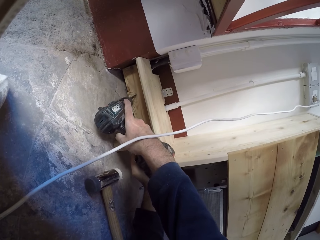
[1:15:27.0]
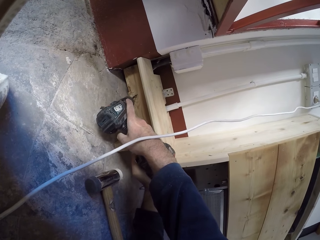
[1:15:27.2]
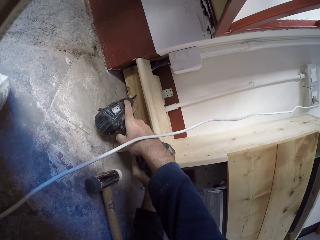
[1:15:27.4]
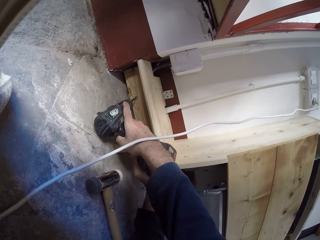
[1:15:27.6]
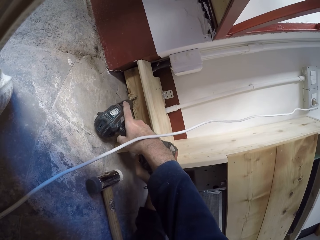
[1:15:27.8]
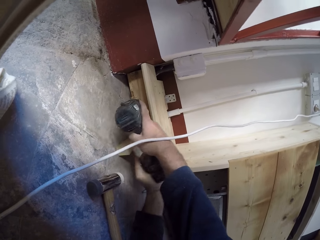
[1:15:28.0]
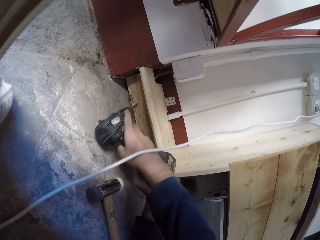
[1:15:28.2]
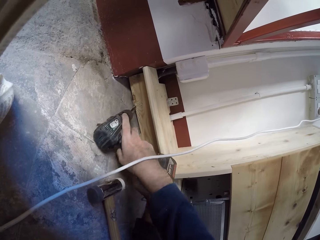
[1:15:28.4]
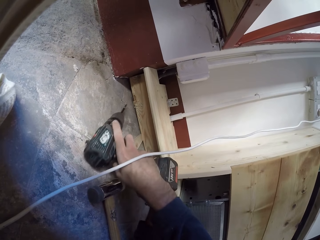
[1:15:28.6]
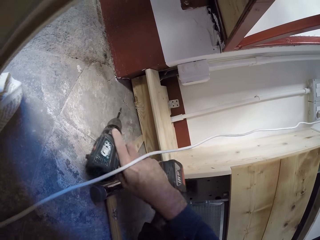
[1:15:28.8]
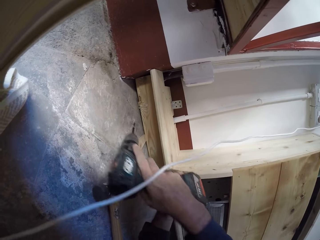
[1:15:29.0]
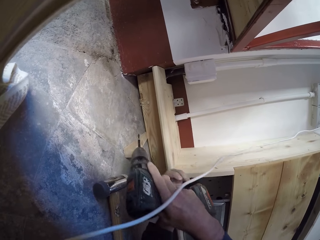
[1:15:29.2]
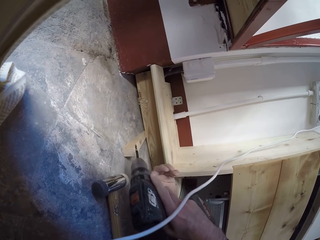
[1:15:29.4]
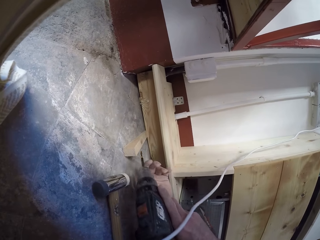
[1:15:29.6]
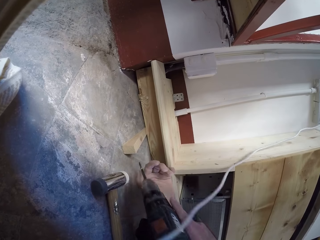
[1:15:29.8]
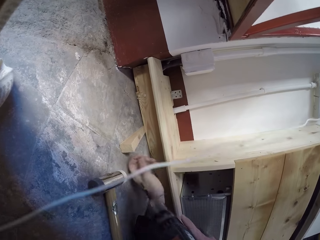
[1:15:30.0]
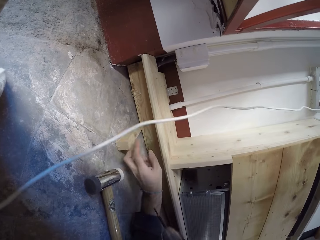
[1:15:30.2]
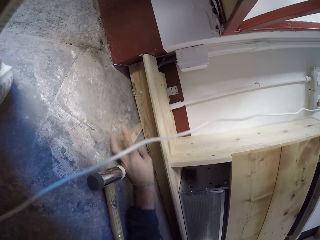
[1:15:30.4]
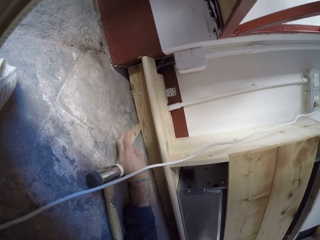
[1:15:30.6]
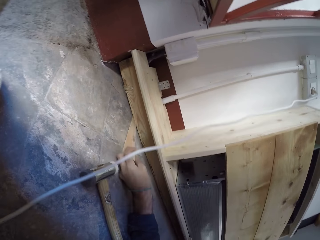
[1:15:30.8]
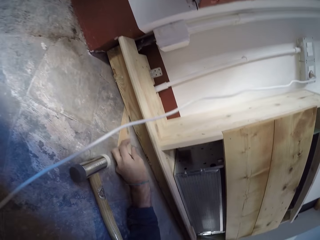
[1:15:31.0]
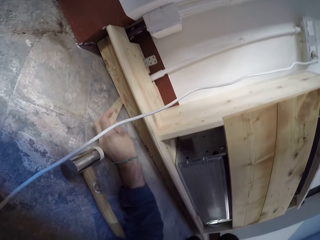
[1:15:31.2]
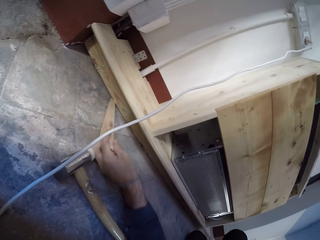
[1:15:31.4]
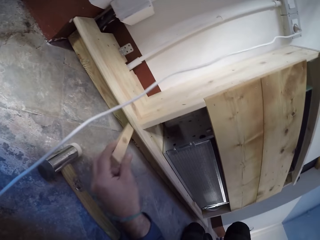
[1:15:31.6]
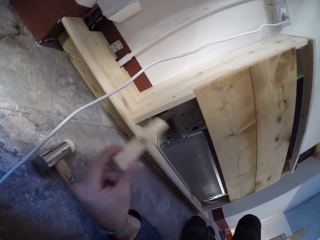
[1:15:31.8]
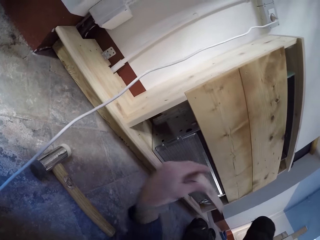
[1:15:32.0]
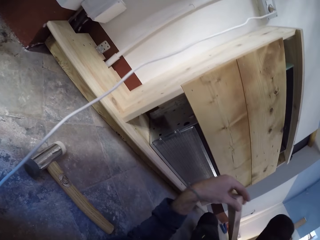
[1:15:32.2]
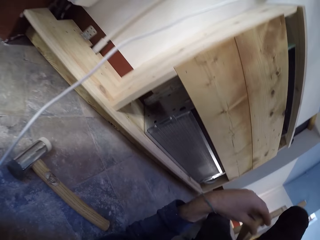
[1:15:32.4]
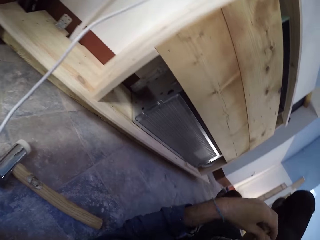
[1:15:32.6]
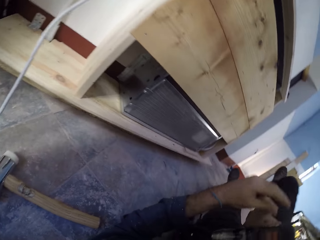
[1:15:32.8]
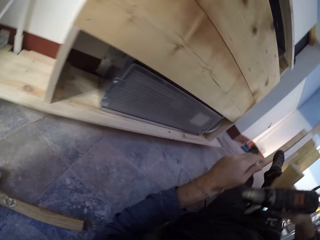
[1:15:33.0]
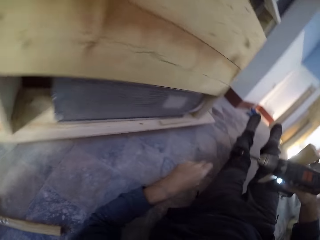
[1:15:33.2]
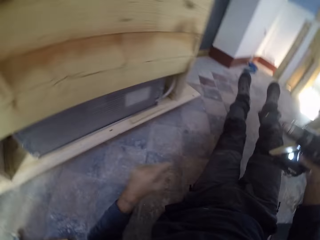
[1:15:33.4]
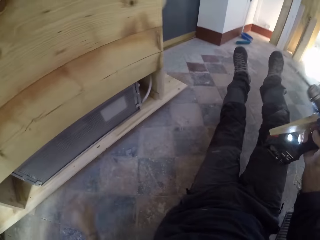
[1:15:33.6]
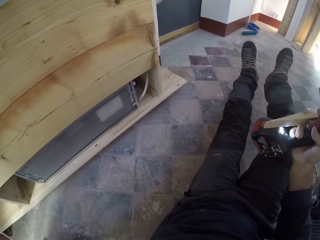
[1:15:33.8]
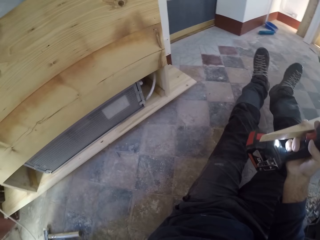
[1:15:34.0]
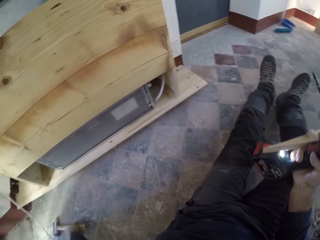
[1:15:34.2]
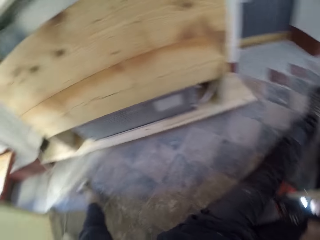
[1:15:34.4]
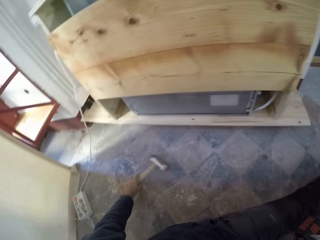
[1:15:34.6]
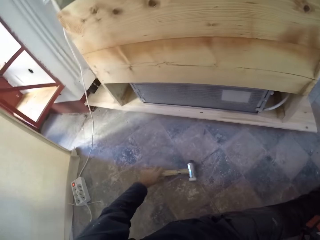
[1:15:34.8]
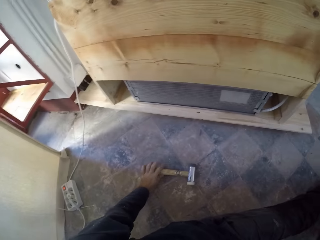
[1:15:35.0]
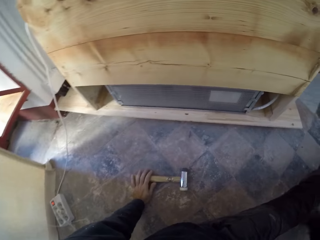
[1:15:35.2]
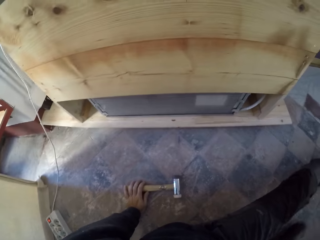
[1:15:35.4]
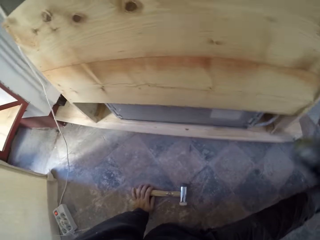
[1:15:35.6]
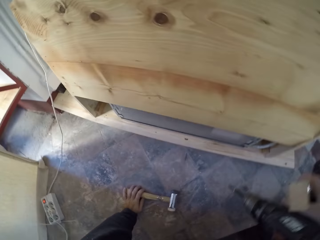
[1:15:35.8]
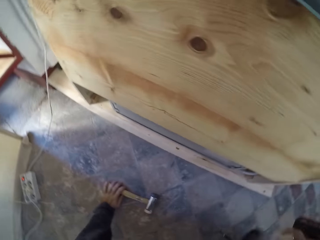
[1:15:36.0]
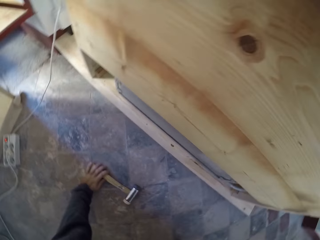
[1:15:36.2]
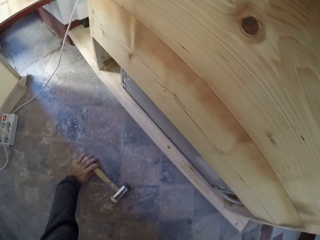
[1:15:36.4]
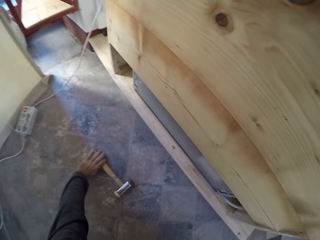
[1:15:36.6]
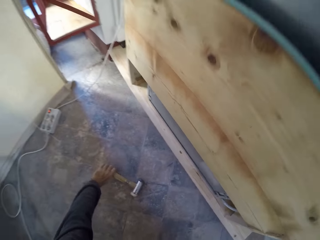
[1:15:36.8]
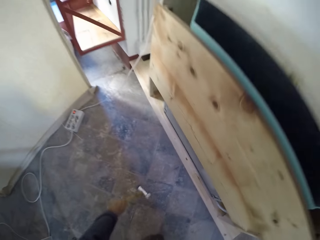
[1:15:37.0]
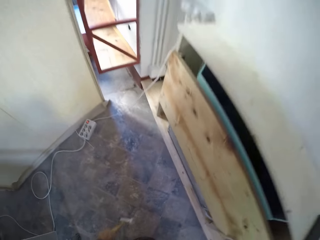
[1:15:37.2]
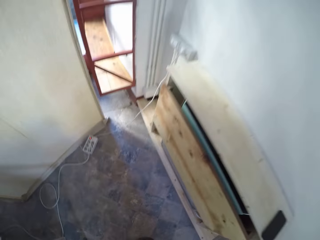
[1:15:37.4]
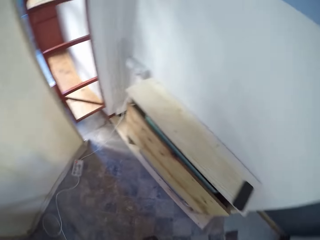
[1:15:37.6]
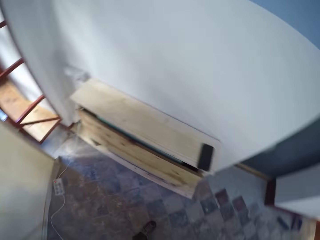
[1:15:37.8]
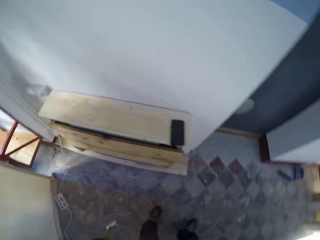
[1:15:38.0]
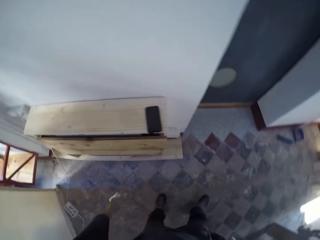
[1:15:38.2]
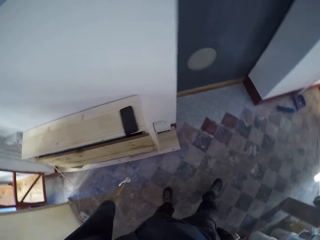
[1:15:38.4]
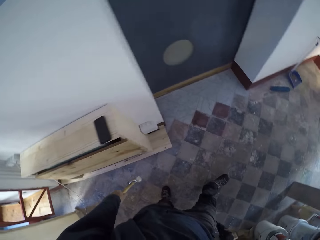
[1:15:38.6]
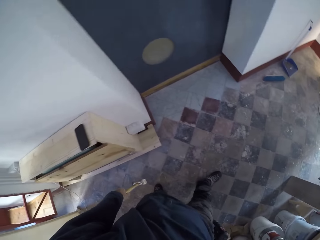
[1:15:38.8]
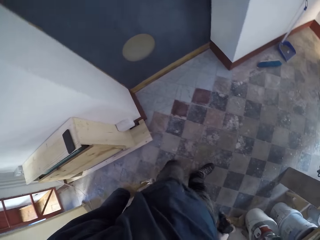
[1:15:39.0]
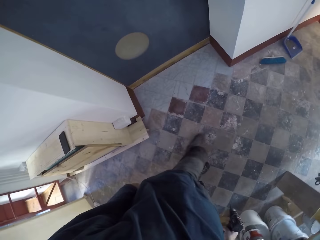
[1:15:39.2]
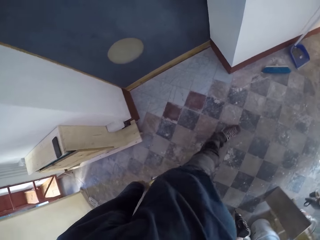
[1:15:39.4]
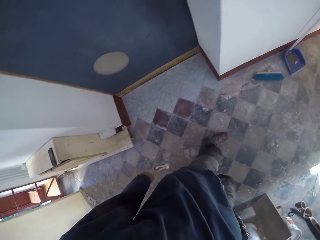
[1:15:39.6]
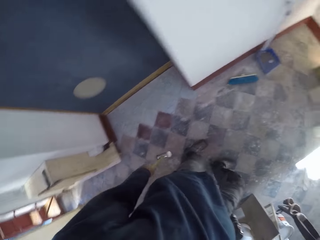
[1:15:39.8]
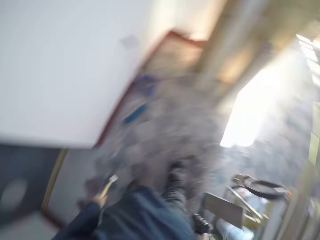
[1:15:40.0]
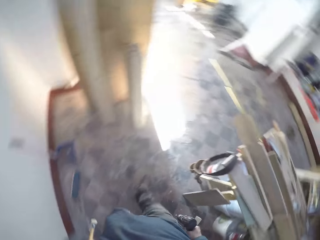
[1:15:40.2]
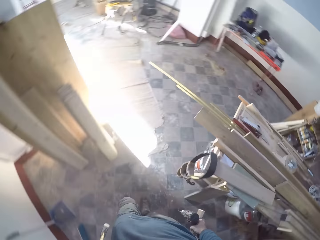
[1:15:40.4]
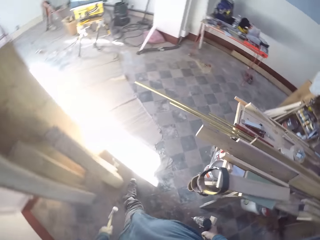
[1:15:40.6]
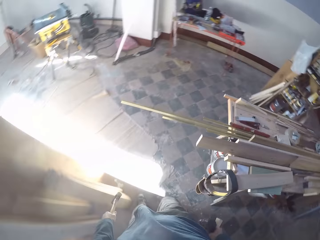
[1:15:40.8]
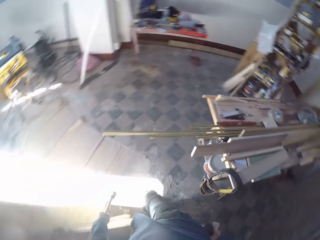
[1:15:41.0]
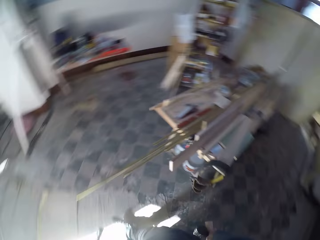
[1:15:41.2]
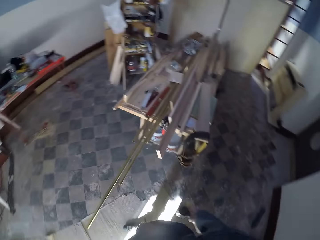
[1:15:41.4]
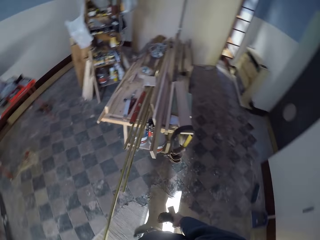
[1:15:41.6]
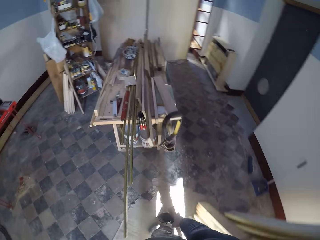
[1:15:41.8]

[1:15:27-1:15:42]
The camera wearer removes the plank under the wooden furniture with his left hand. He passes the plank to his right hand. He moves the hammer on the floor with his left hand. He picks the hammer from the floor with his left hand. He walks in the house.

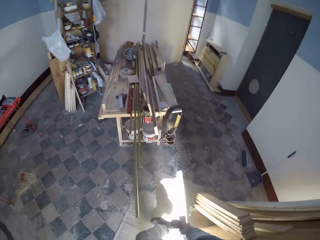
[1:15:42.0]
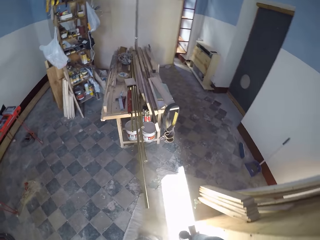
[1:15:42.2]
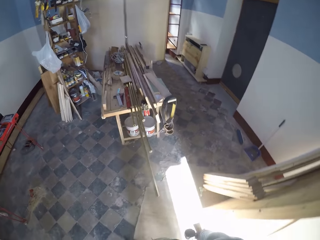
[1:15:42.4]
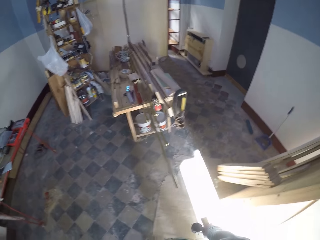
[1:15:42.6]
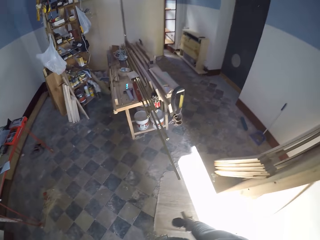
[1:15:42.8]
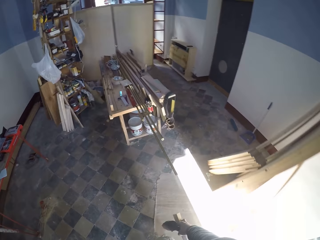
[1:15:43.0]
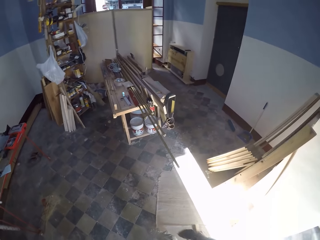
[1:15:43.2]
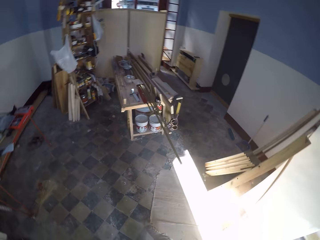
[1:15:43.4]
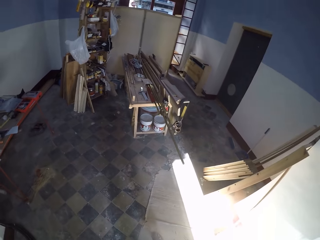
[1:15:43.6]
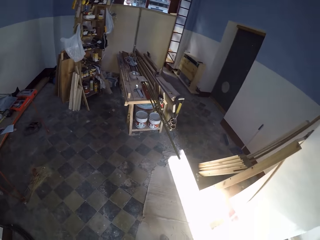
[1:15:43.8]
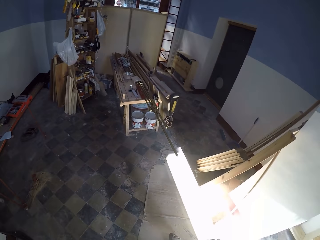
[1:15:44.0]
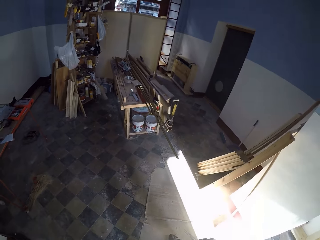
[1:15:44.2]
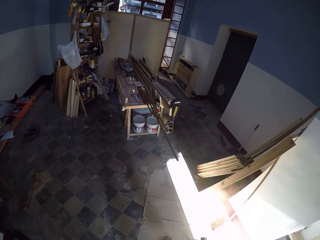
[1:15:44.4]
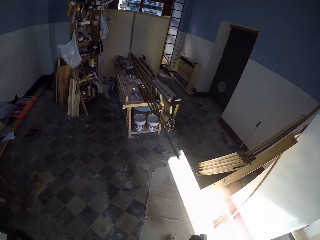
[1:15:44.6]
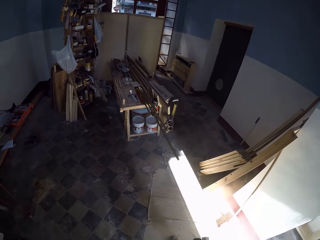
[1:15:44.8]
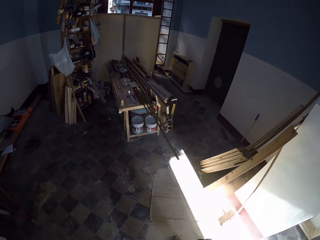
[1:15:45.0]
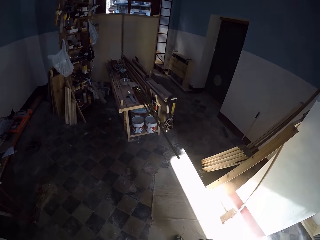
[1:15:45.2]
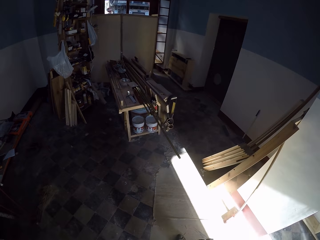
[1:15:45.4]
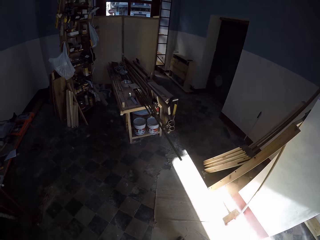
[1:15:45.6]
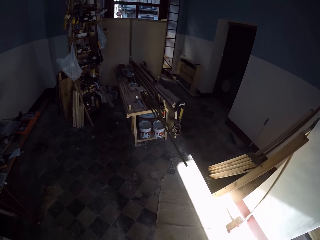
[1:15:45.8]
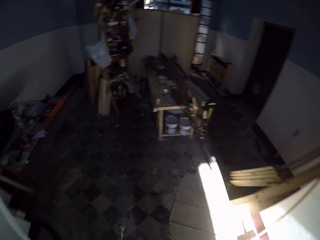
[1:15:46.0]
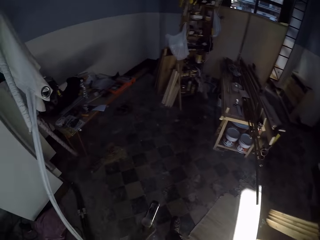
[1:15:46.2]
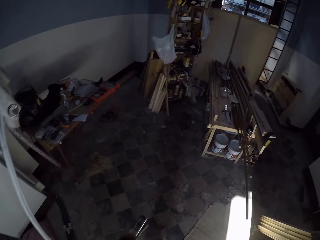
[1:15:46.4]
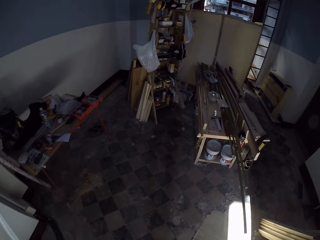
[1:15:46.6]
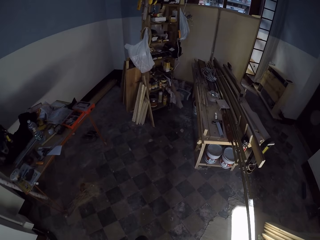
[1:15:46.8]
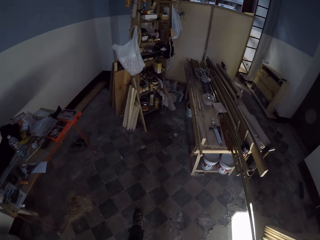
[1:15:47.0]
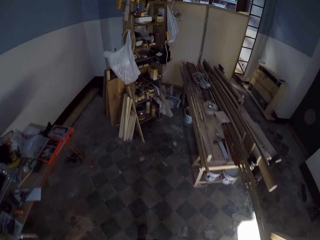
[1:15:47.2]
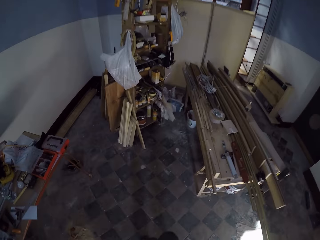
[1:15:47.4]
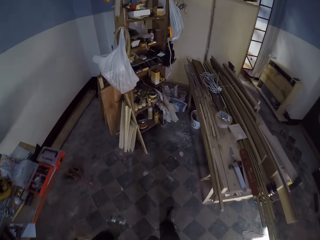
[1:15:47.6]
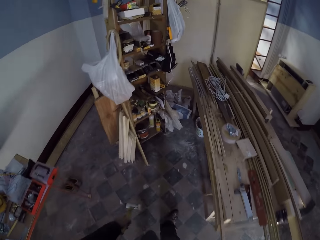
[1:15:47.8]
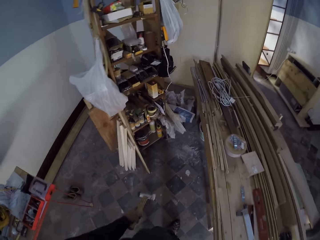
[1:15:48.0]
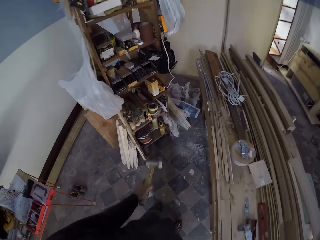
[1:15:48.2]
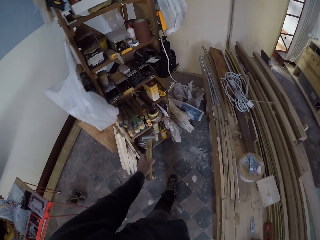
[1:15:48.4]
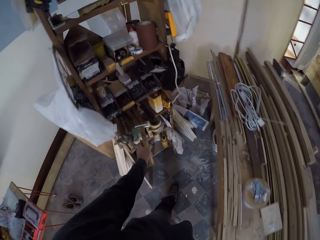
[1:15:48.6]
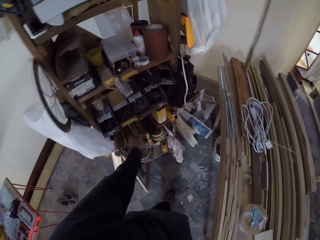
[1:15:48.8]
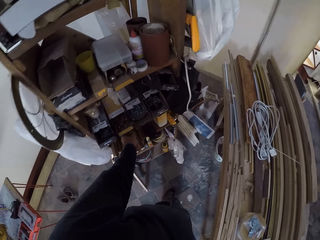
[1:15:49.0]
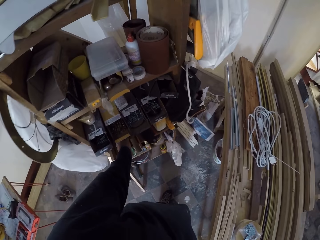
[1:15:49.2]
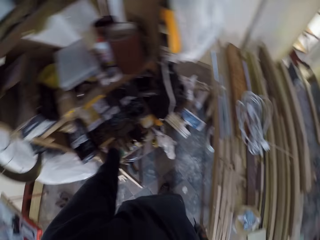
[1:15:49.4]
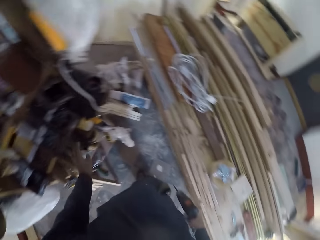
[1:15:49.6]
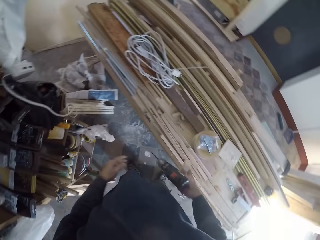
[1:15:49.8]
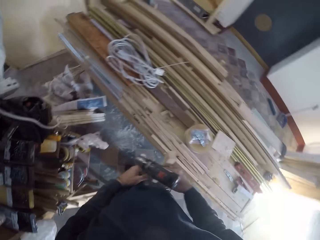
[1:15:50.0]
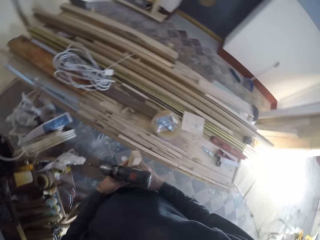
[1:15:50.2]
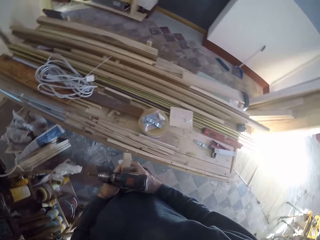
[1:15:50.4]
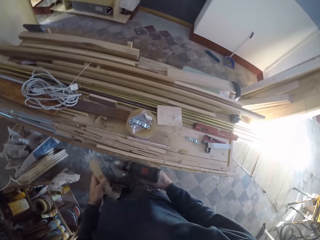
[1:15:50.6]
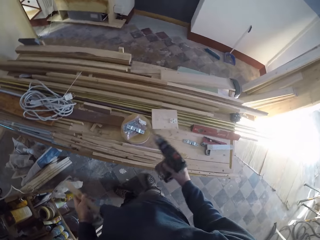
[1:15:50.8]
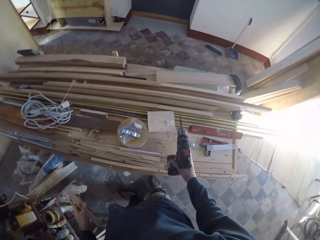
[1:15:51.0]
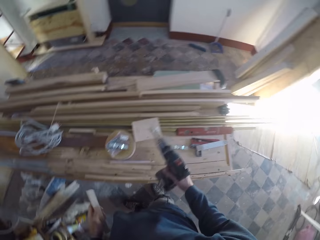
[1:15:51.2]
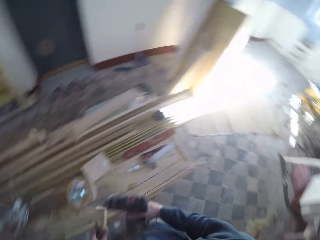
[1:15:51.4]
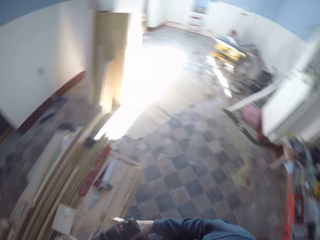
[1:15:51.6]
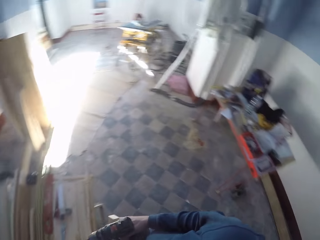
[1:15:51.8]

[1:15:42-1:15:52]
The camera wearer drops the hammer in his left hand on the shelf. He passes the plank to his left hand.
